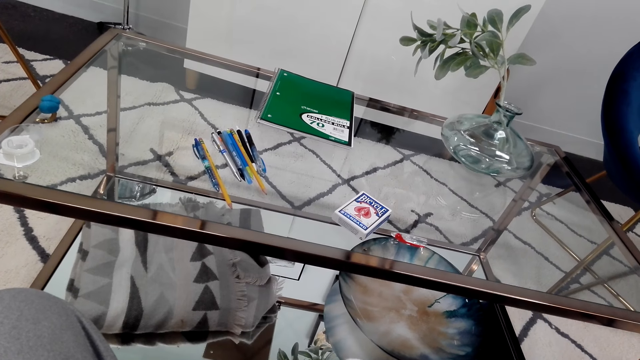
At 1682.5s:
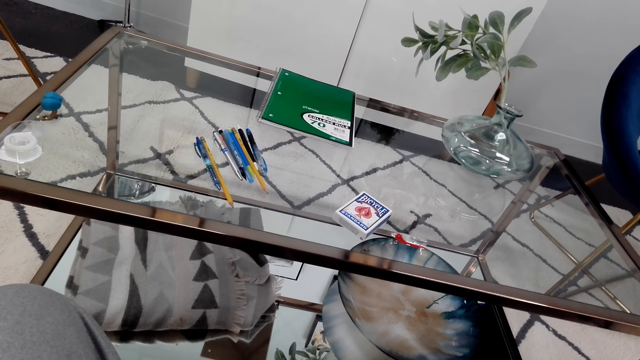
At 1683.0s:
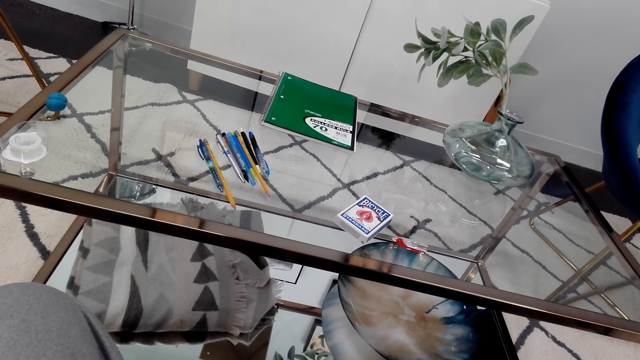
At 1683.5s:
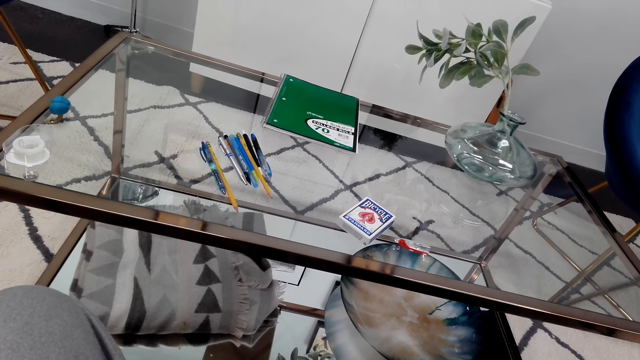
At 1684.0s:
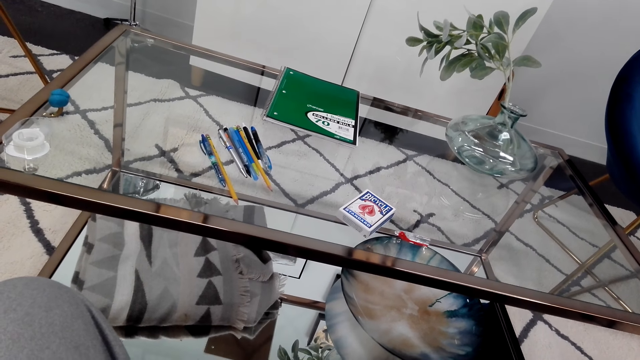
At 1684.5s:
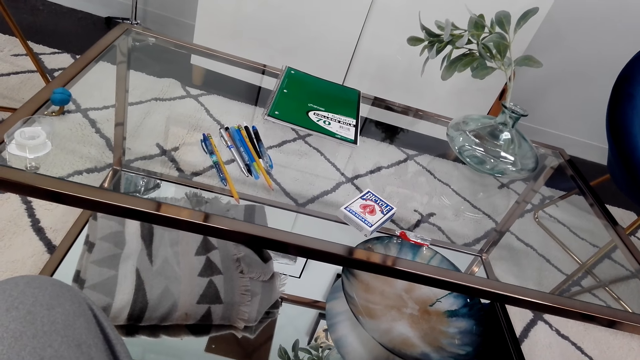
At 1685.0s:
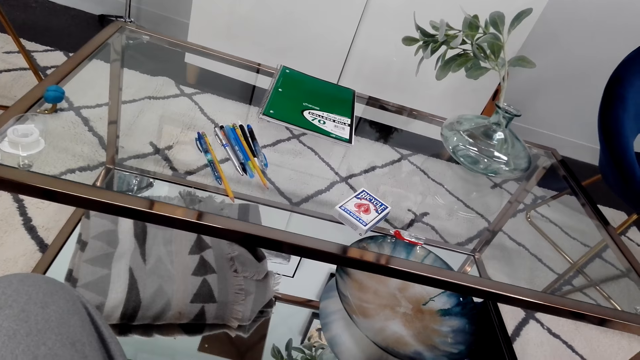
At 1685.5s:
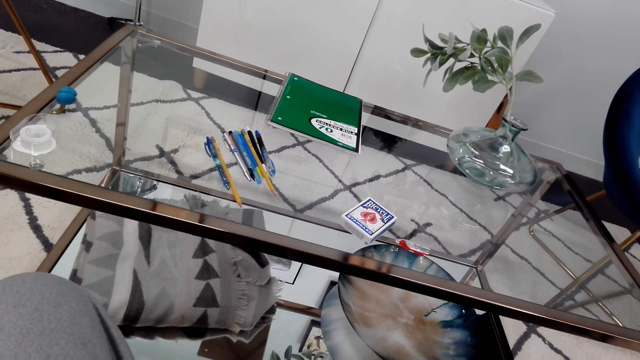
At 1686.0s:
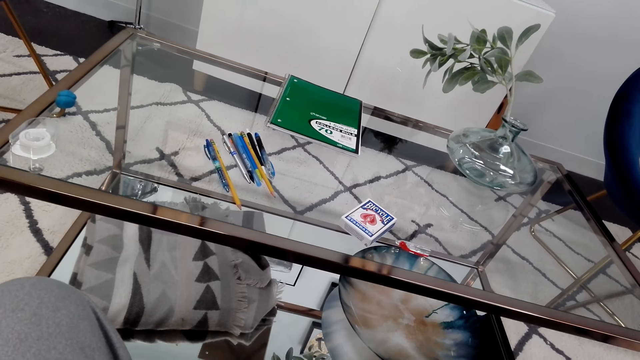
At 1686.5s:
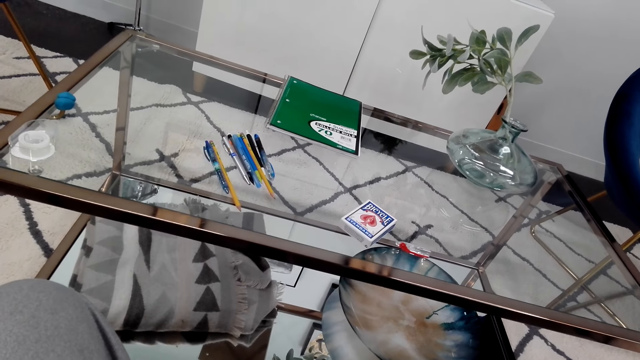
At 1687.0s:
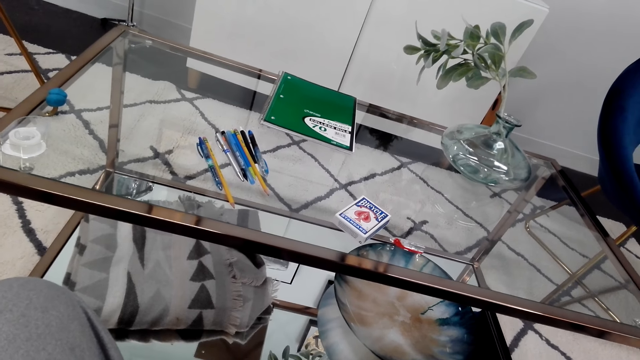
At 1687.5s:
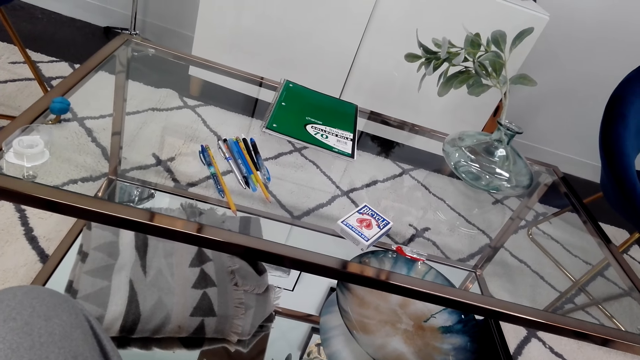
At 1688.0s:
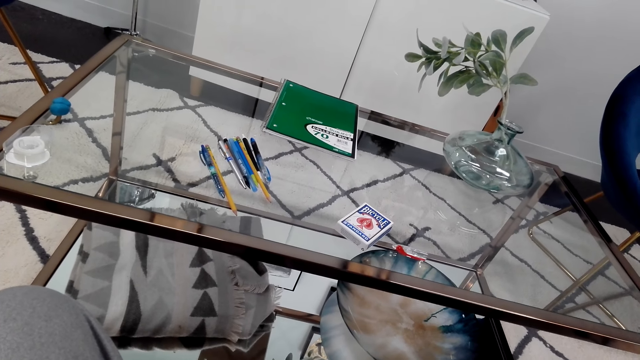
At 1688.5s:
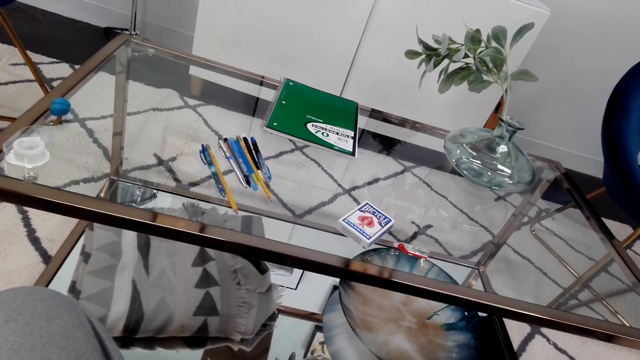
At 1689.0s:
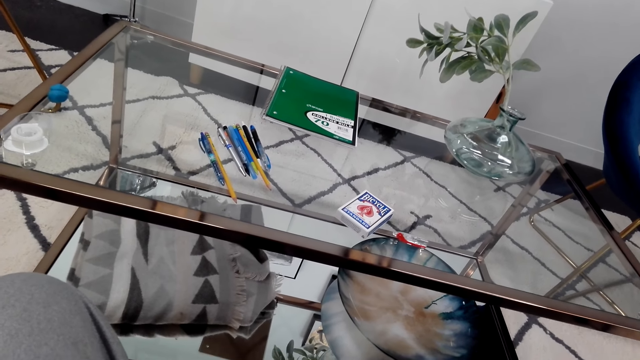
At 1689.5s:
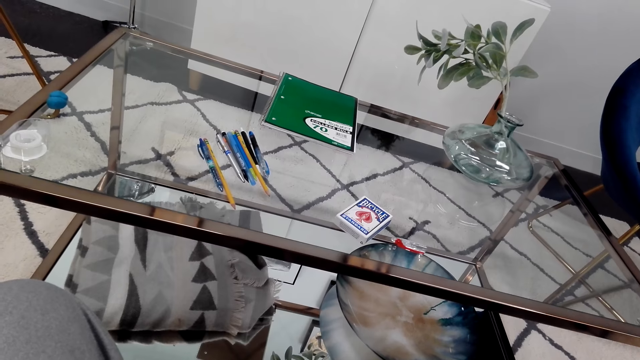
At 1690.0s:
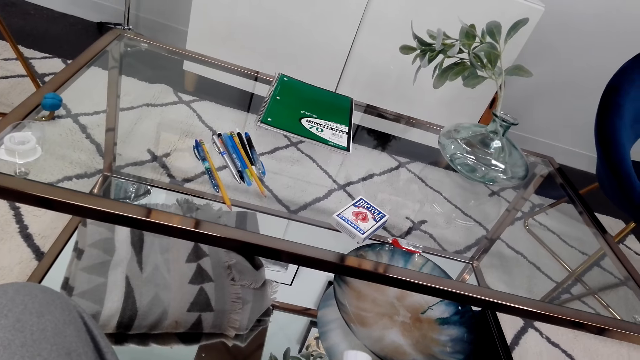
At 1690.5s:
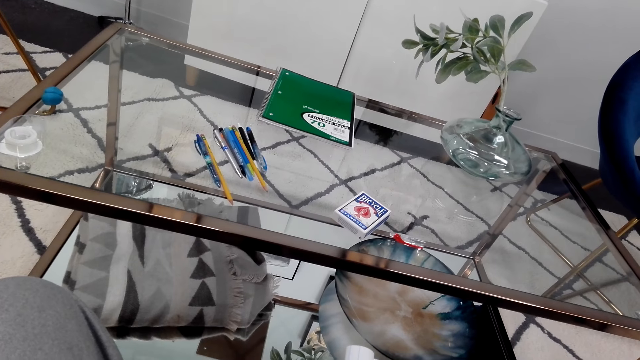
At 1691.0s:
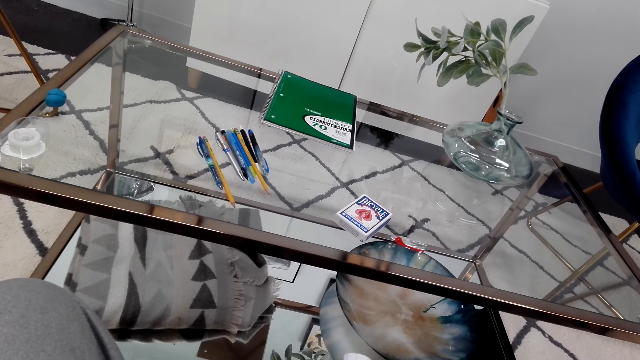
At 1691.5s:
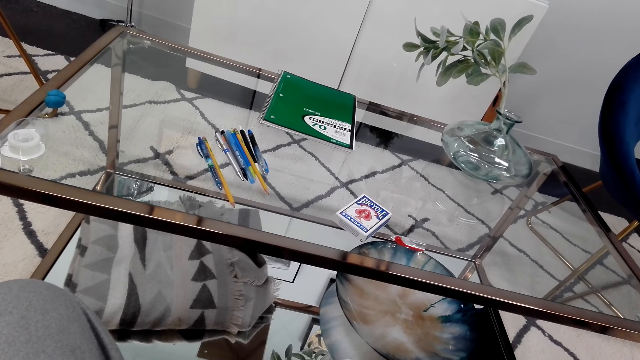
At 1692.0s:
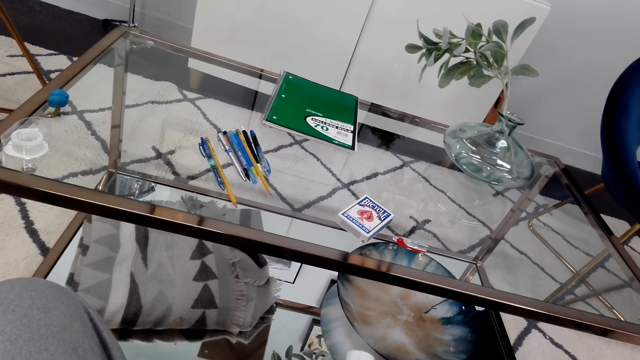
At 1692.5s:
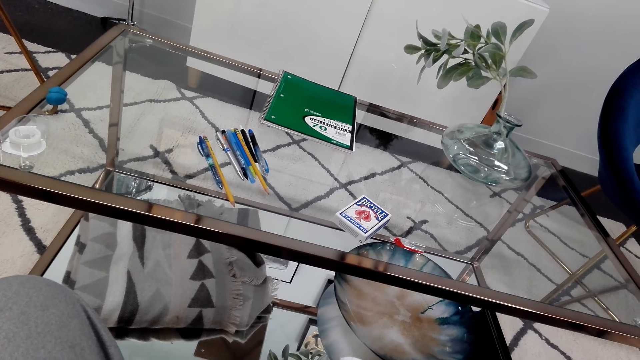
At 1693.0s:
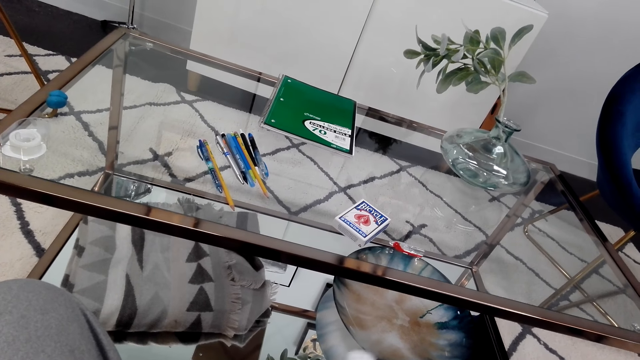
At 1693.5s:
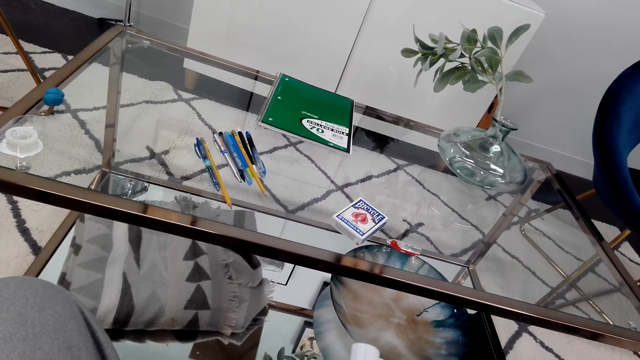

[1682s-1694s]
The camera wearer looks around.

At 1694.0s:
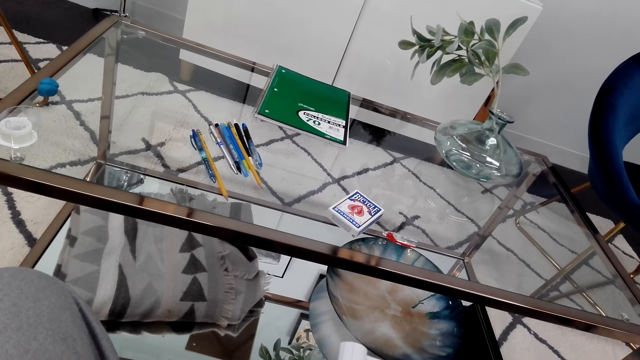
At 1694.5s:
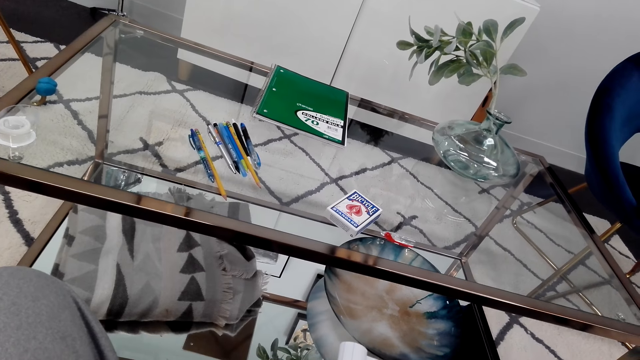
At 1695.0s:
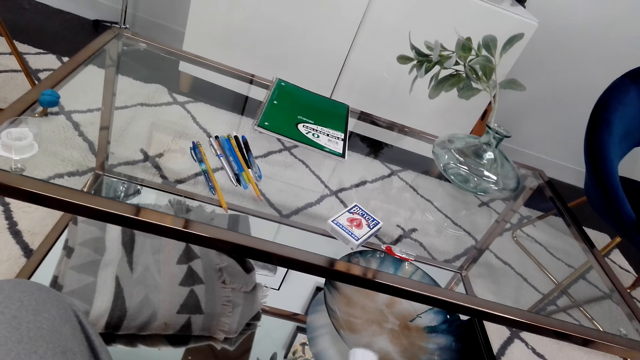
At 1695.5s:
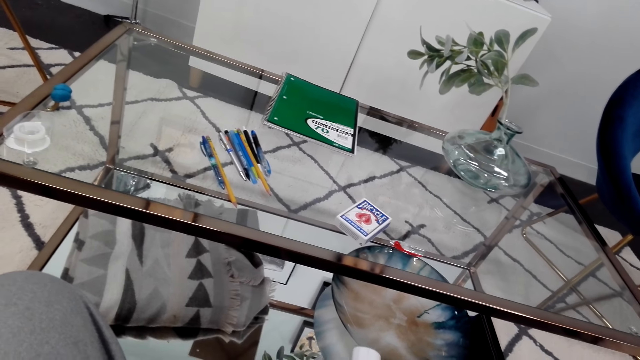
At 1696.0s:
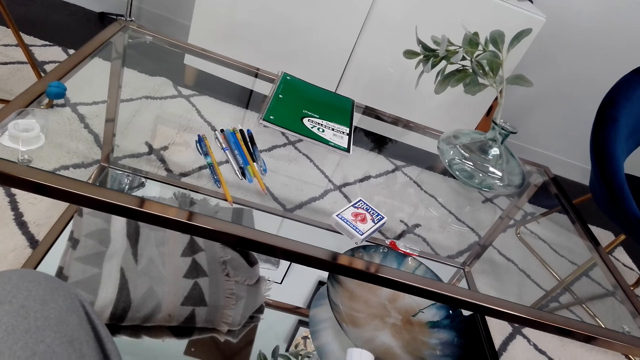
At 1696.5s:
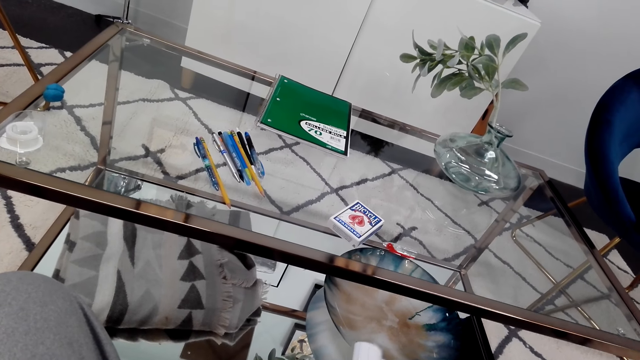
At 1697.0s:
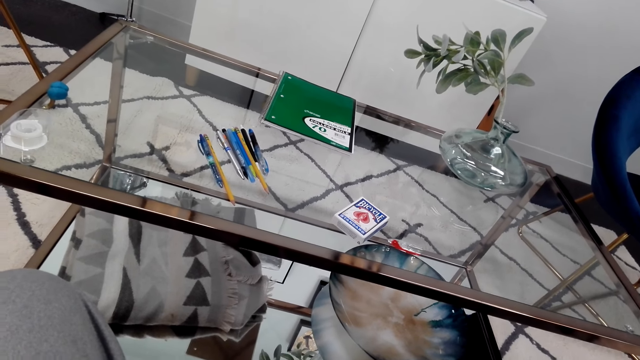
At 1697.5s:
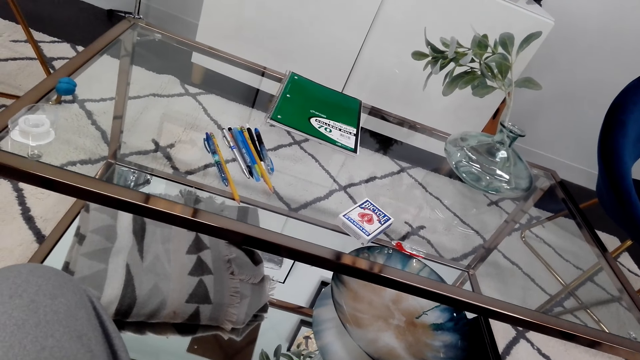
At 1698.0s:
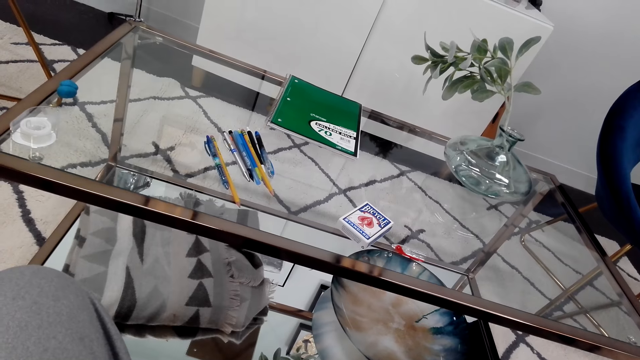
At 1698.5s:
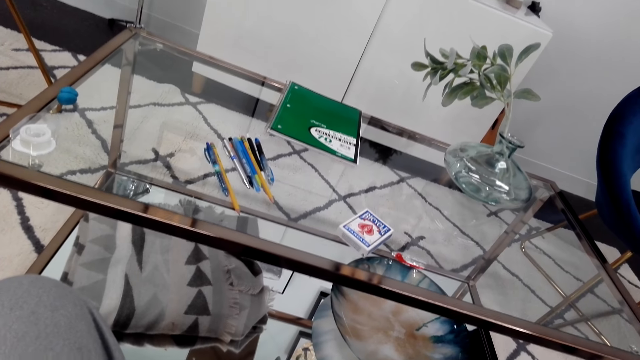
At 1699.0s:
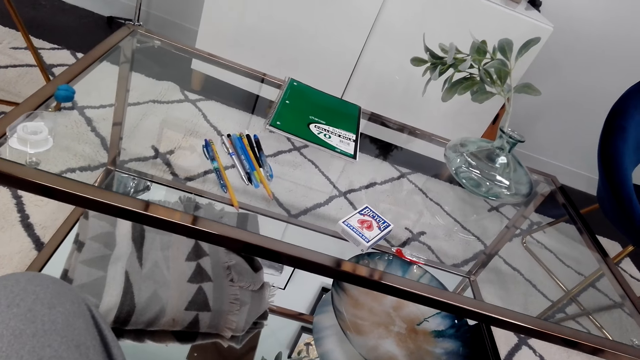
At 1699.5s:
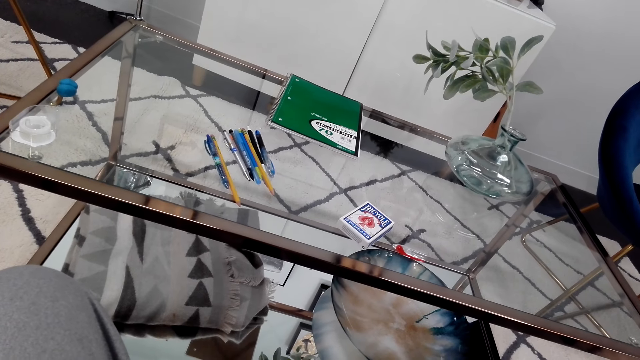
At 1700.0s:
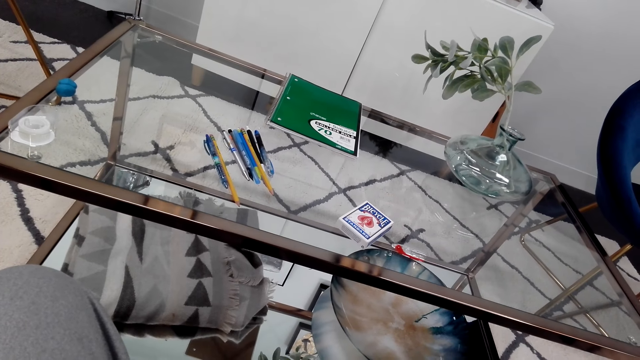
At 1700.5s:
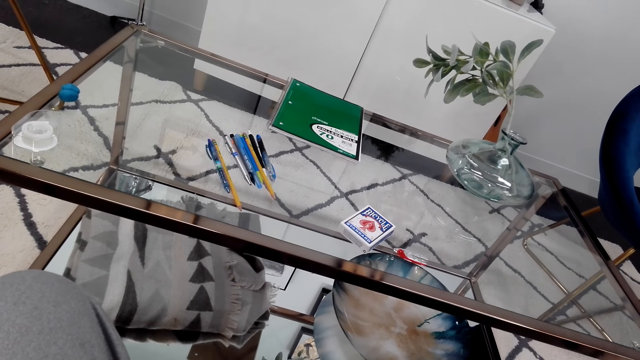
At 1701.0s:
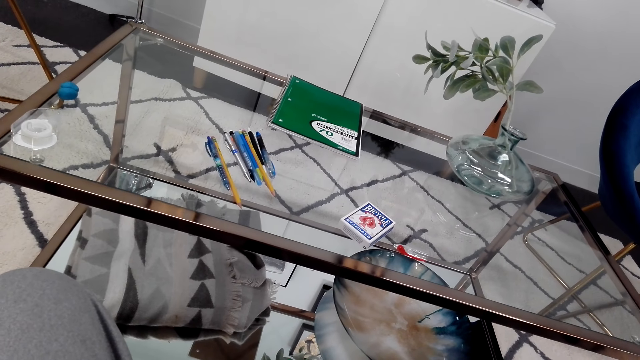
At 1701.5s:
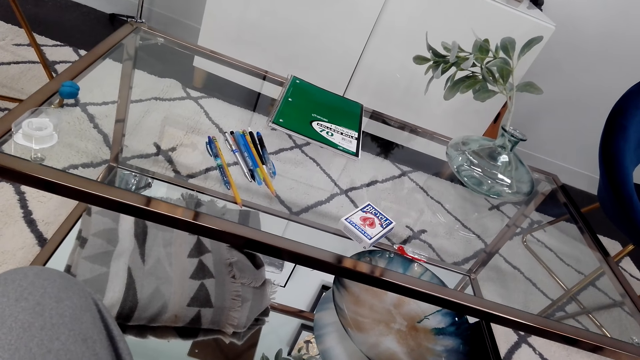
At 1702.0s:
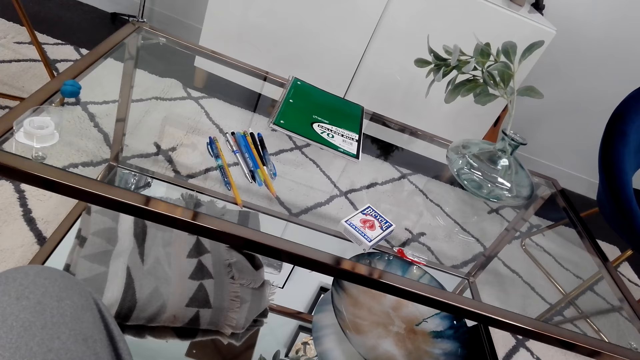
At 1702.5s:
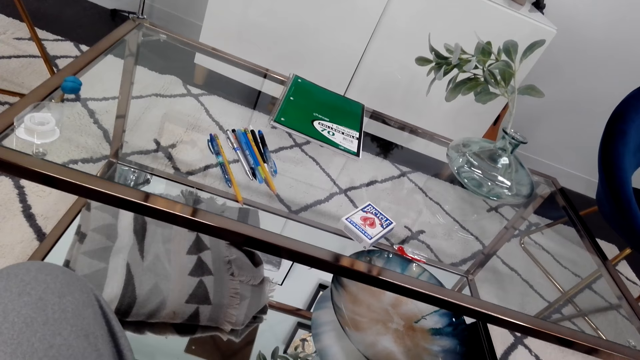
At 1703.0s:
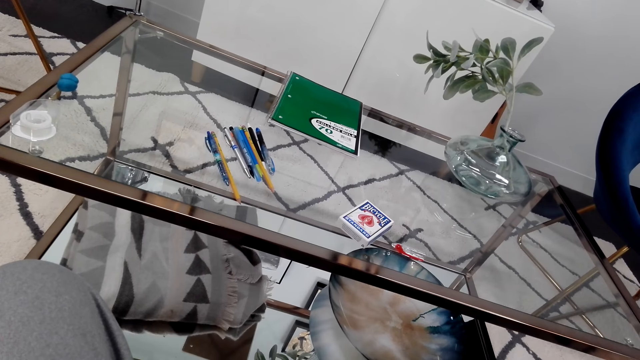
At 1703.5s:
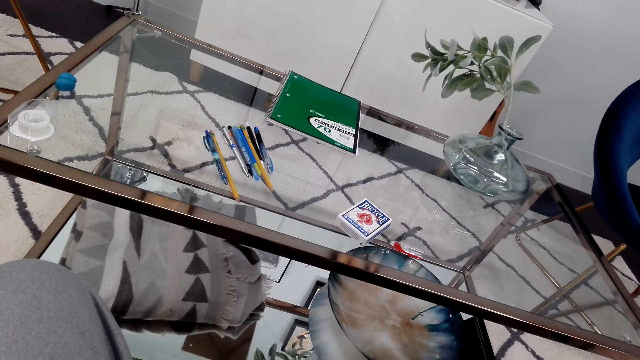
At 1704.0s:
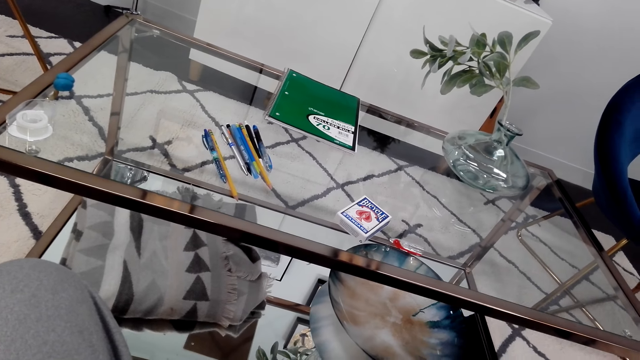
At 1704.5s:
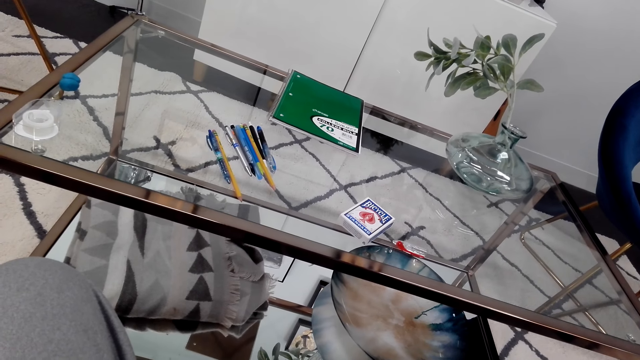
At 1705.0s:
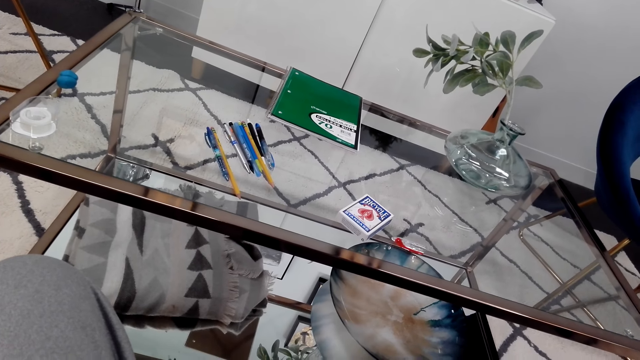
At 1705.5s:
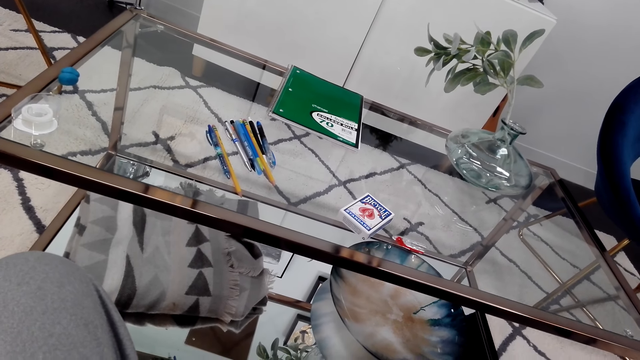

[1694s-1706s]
The camera wearer talks to the phone.
